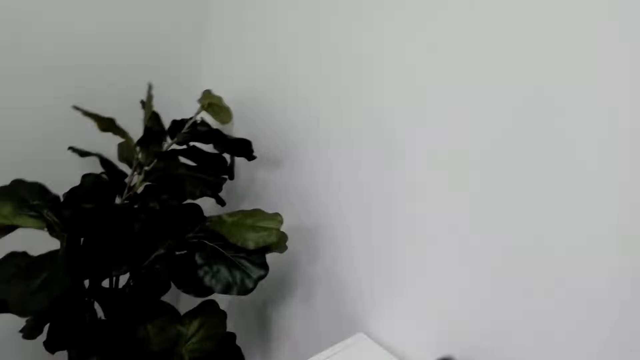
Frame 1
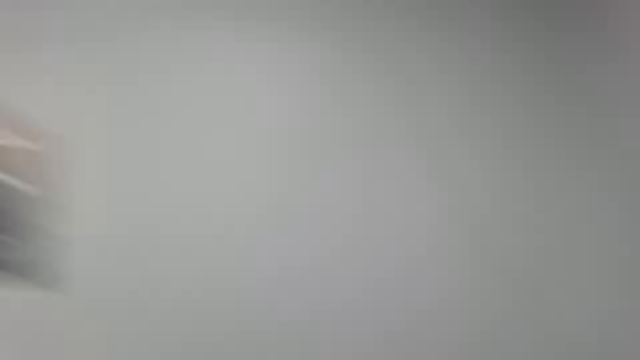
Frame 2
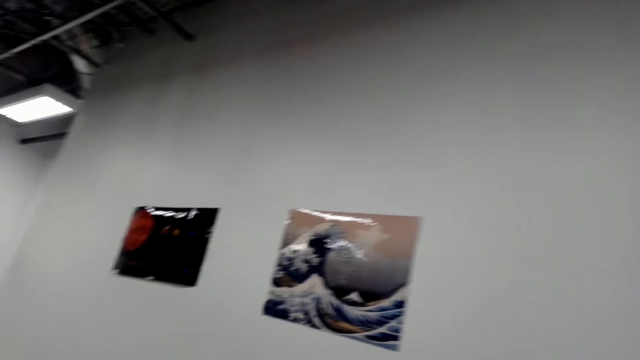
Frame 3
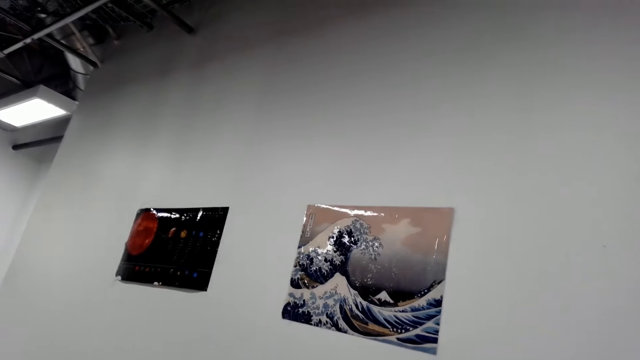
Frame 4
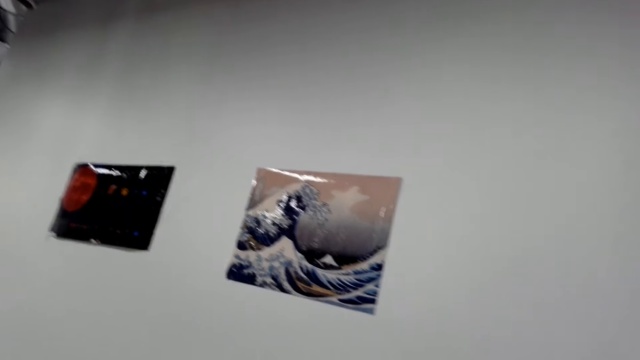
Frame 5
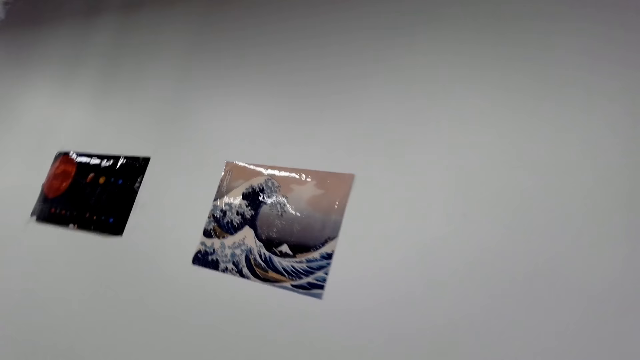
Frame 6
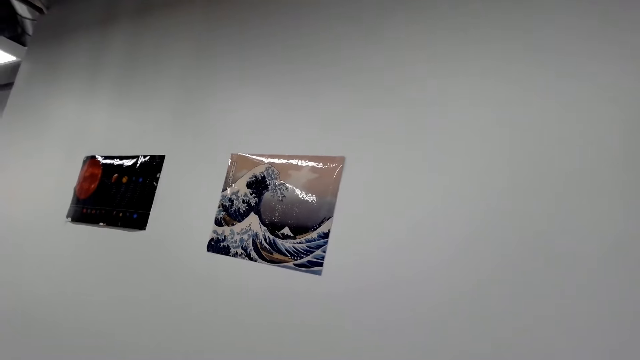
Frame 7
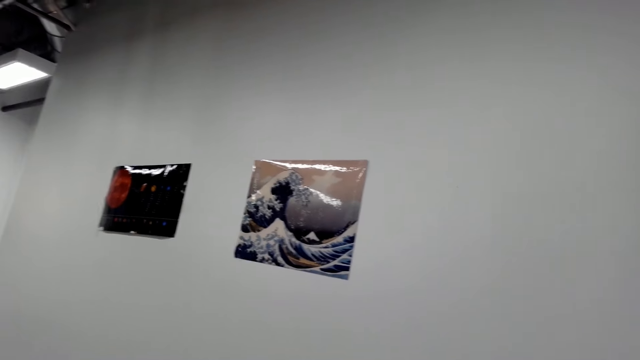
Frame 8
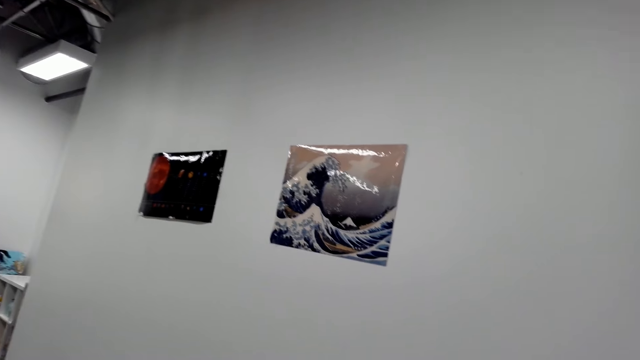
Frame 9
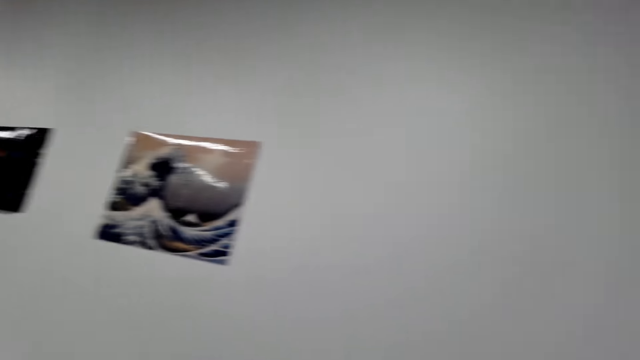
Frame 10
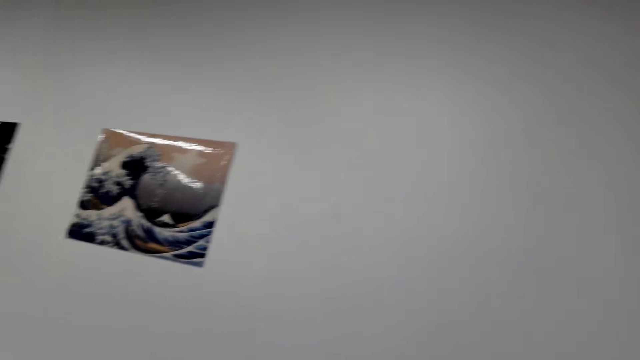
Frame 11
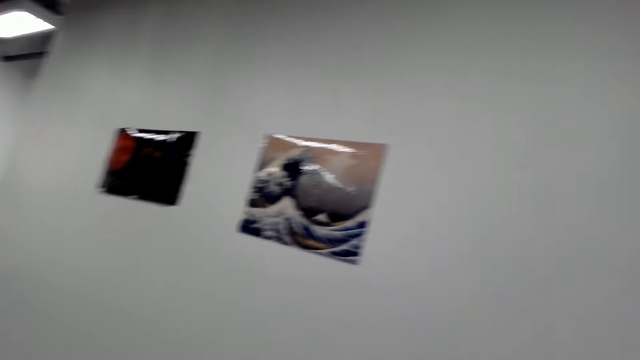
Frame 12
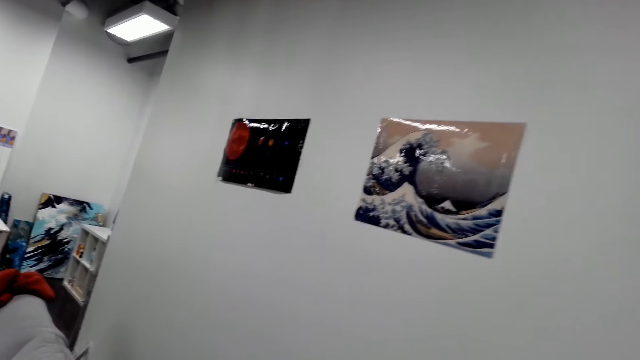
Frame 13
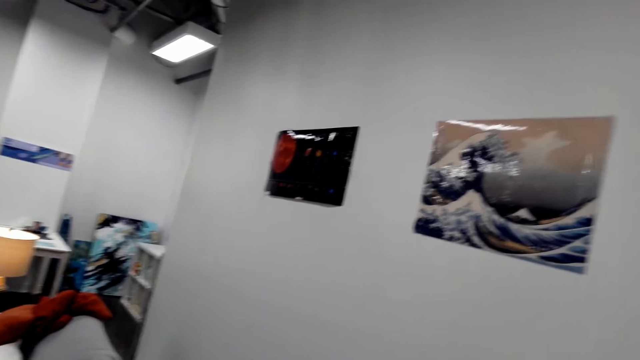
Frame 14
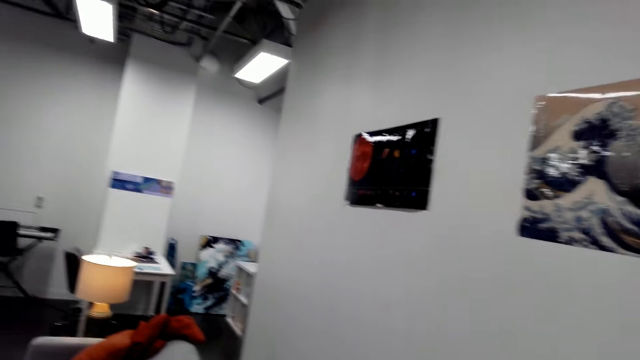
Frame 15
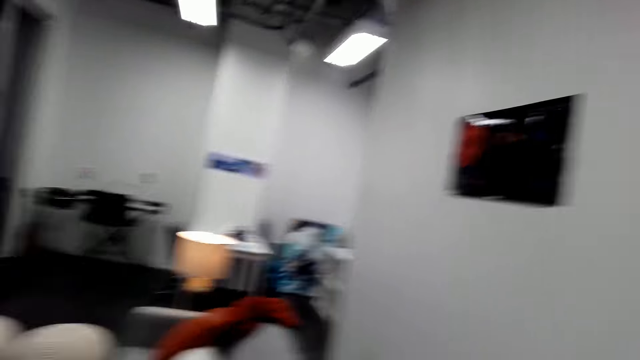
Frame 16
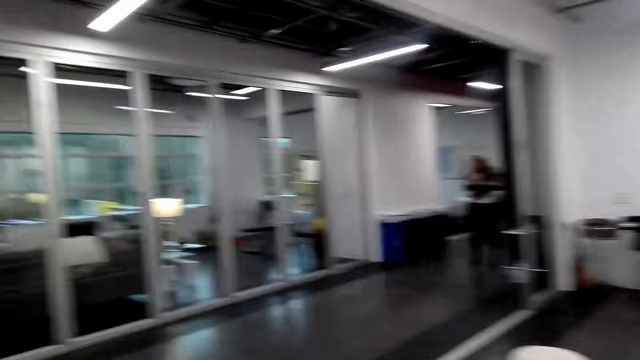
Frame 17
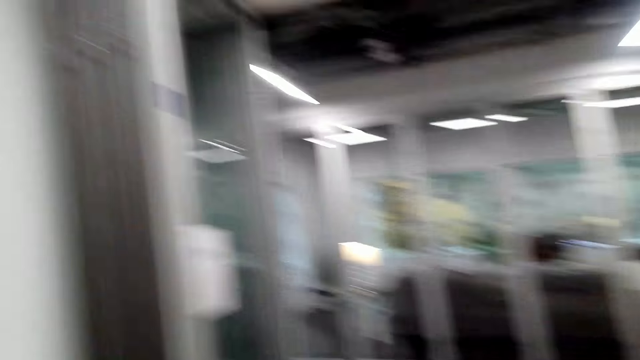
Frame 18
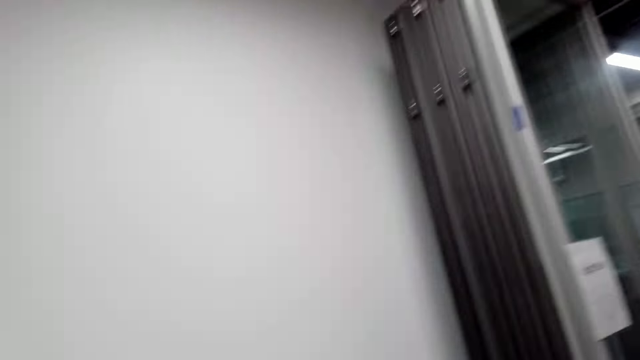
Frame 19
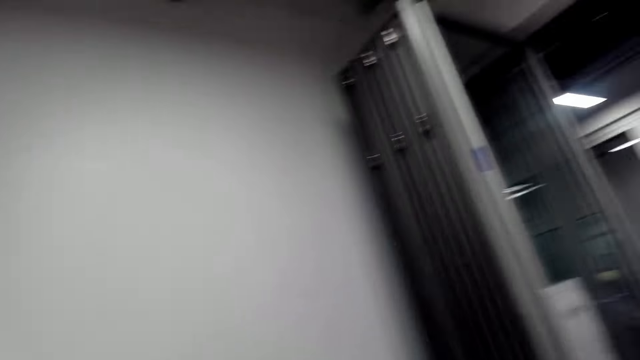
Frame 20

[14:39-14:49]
The camera wearer looks around. They look on the wall. They look around.

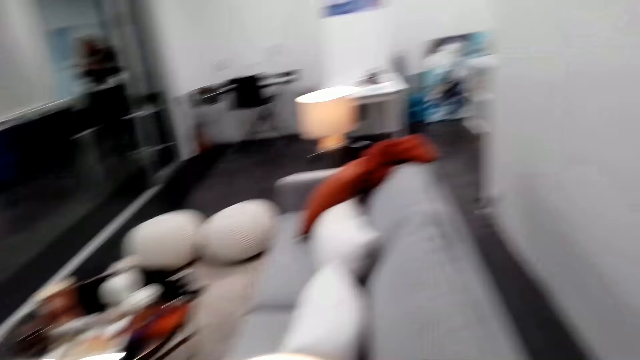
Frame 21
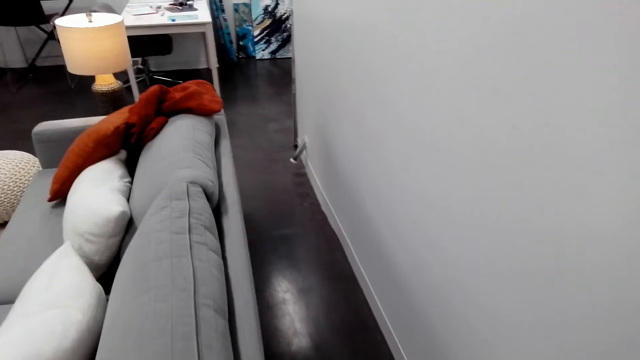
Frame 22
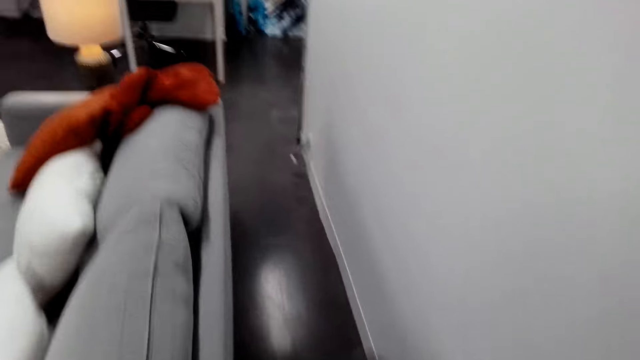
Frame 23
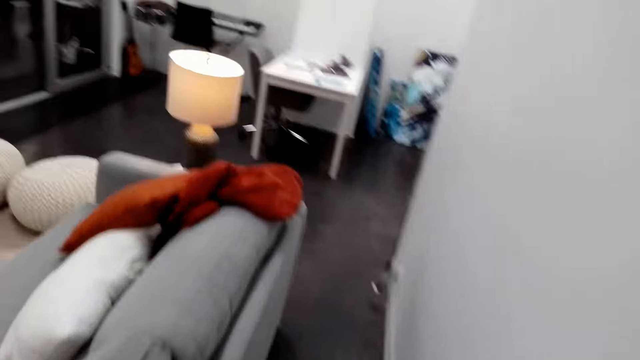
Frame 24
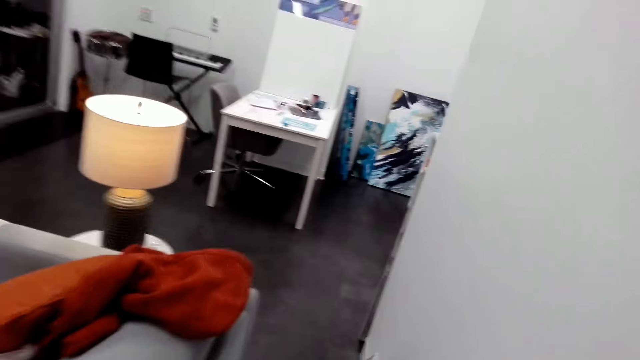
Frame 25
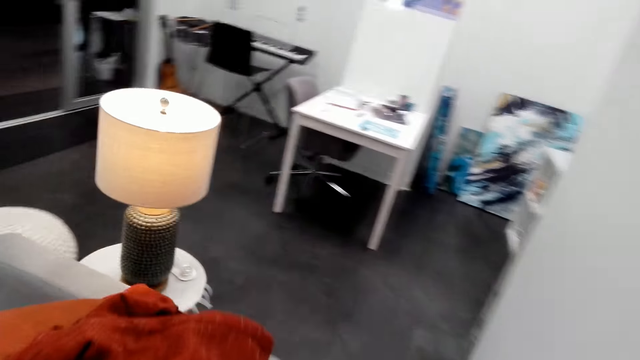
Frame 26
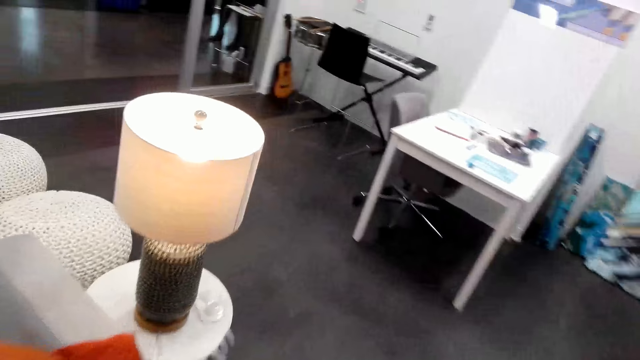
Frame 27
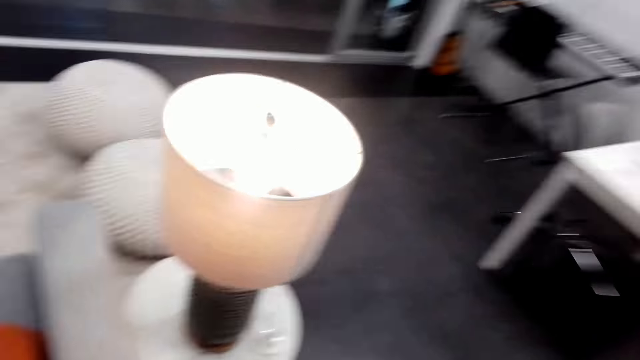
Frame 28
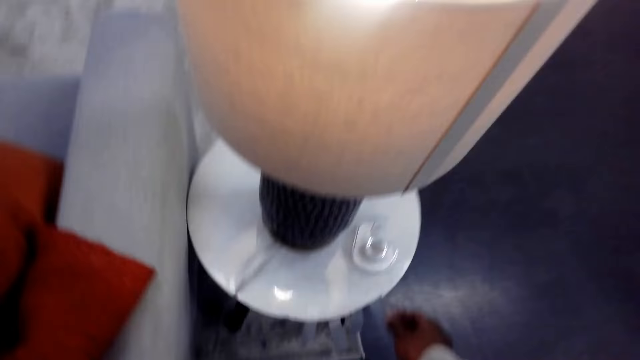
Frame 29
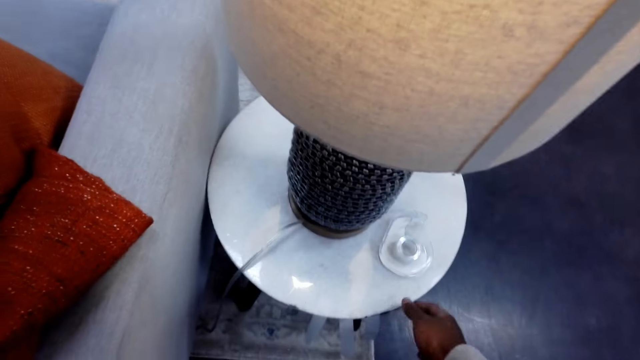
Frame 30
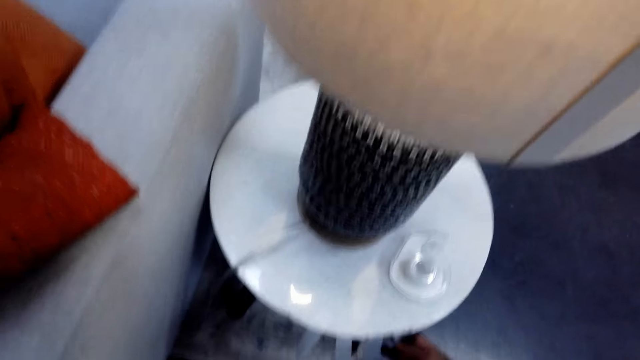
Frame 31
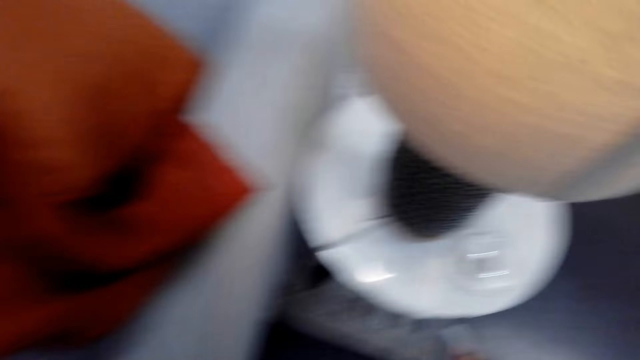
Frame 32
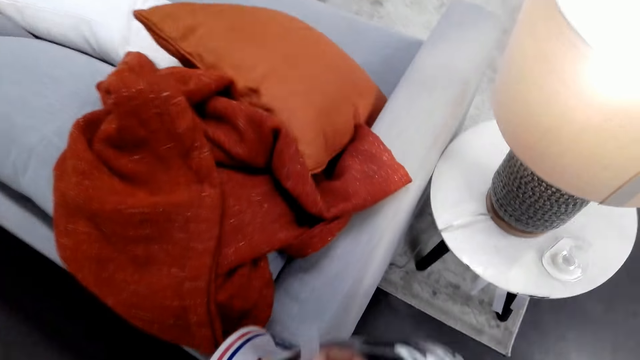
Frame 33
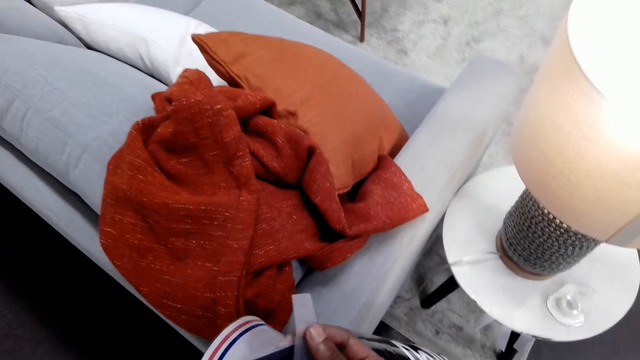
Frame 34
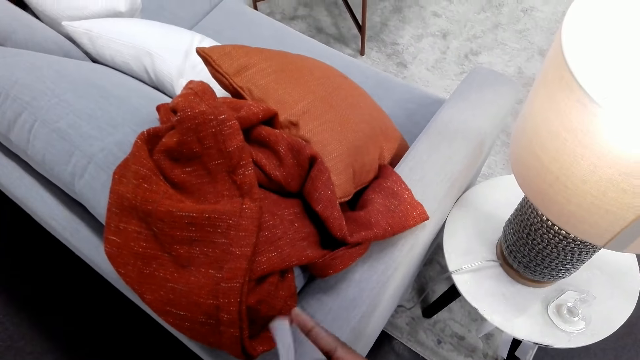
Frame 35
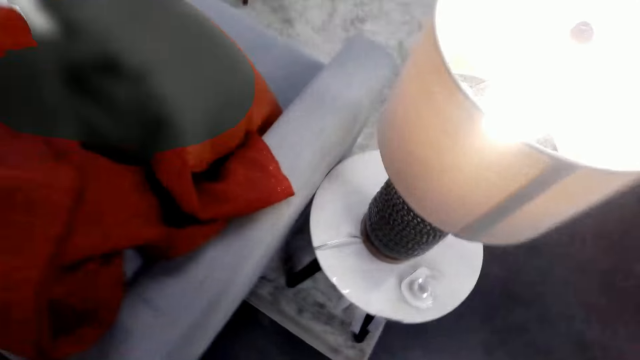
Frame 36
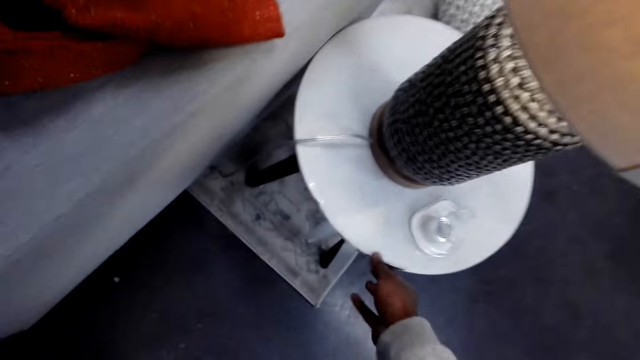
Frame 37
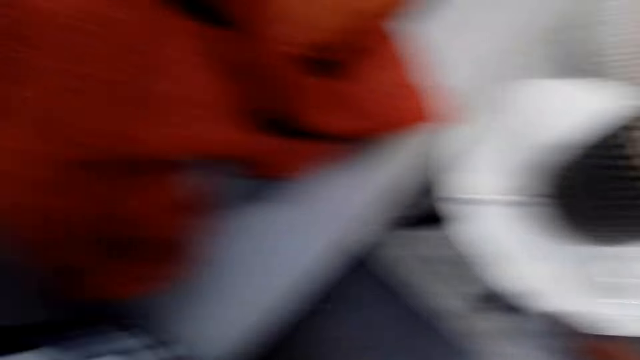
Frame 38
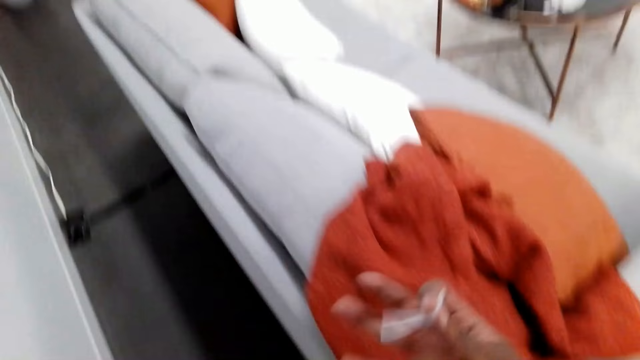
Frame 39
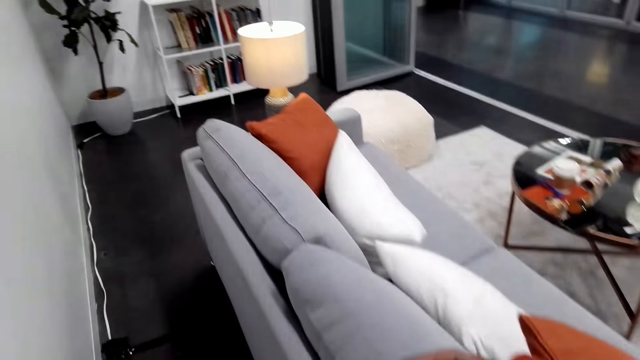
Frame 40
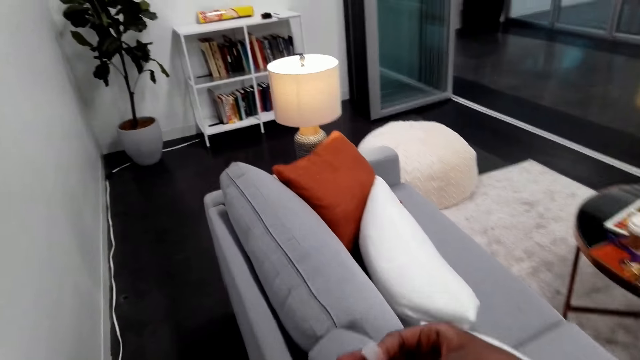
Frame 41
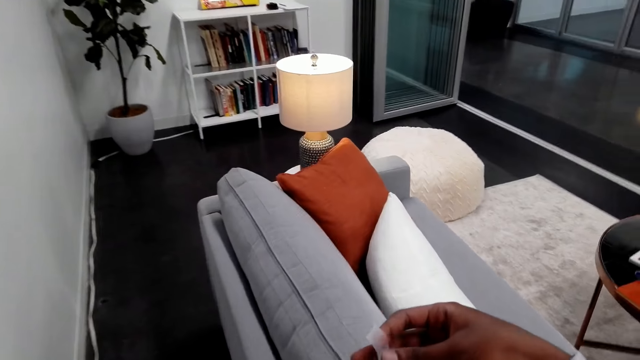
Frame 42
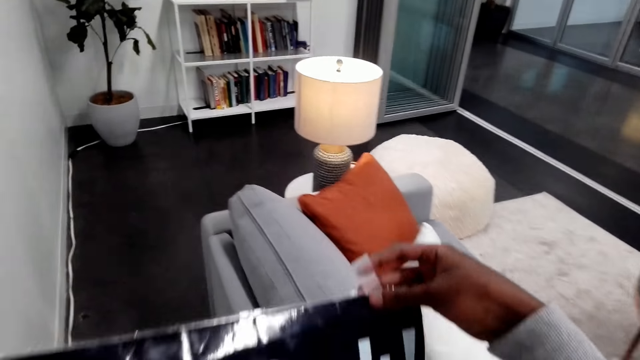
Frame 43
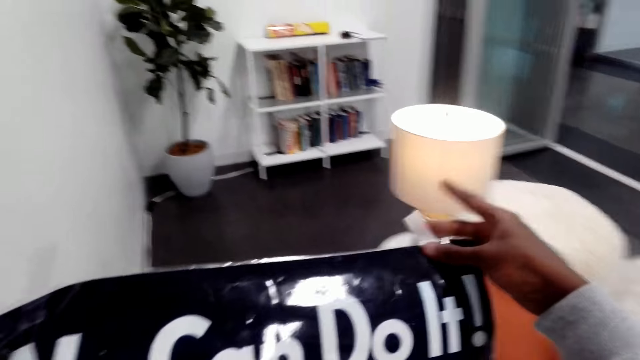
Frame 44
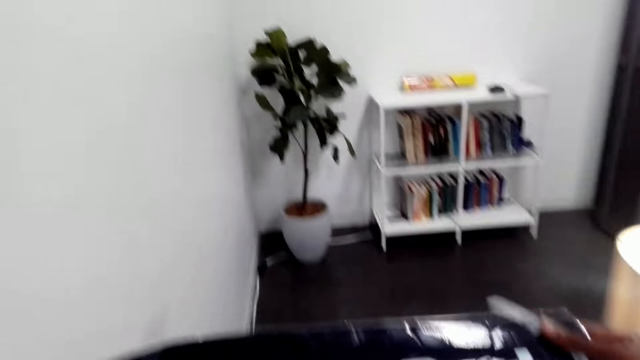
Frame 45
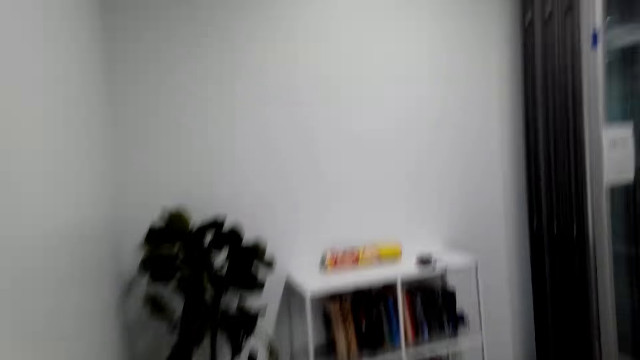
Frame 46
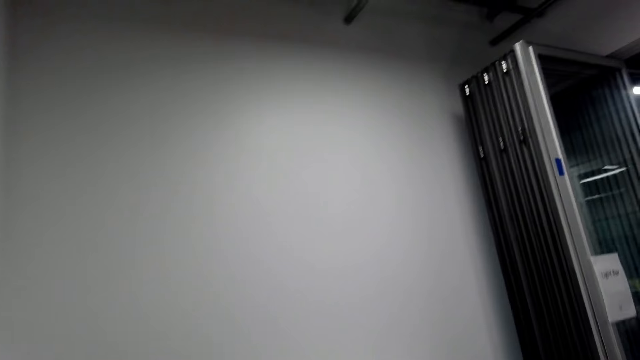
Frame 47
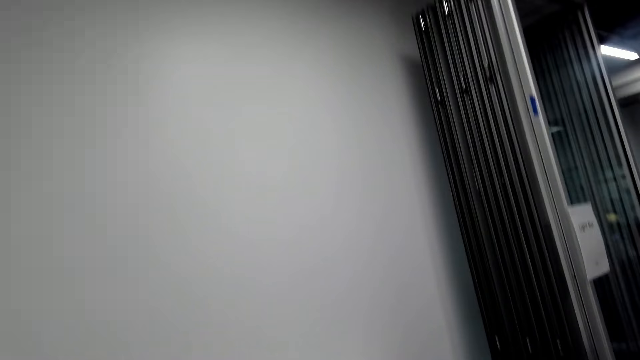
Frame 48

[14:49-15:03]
The camera wearer walks towards the lamp stool. They pick up a piece of masking tape or sellotape. They place the piece of masking tape on the edge of the poster. They pick up a piece of masking tape. They place the piece of masking tape on the edge of the poster. They walk around.
